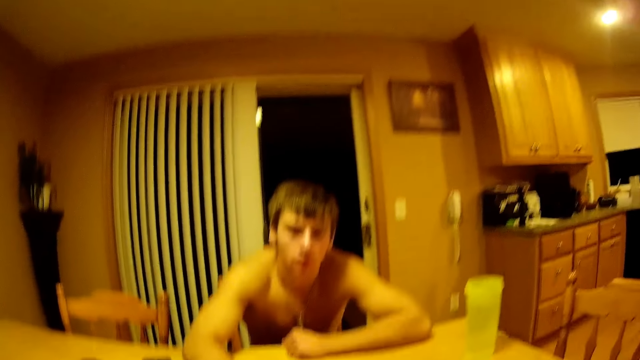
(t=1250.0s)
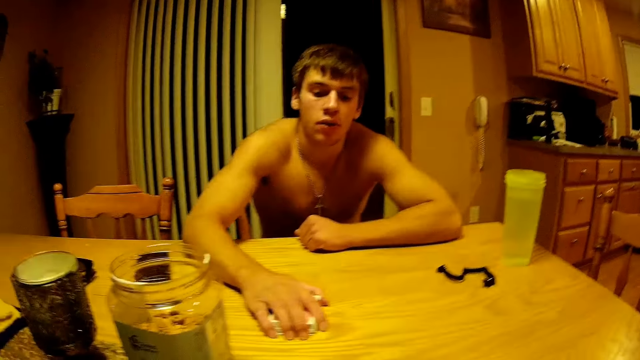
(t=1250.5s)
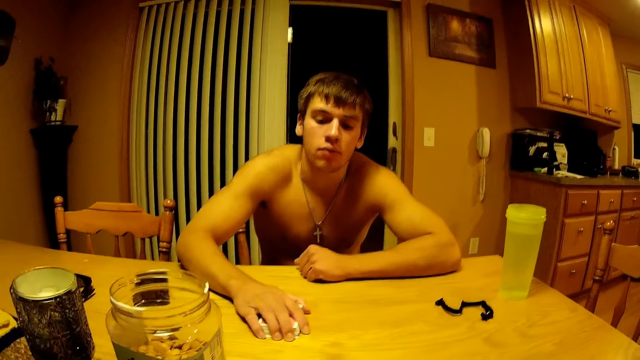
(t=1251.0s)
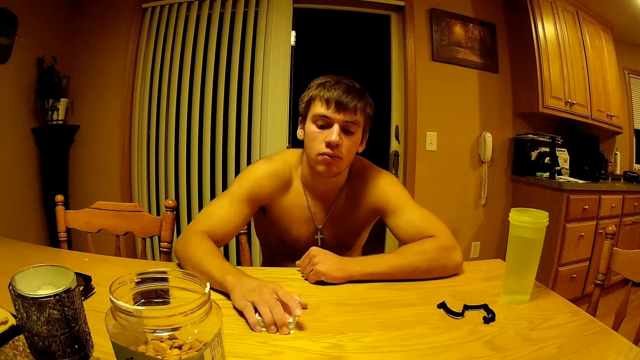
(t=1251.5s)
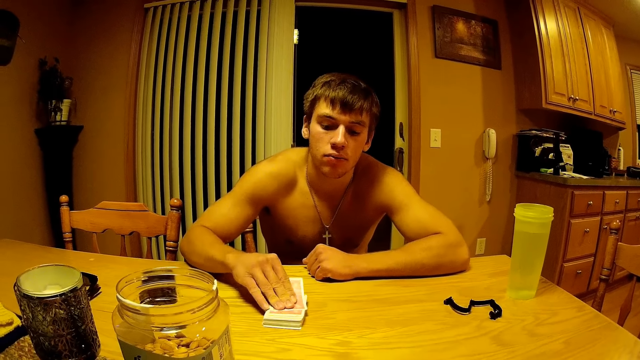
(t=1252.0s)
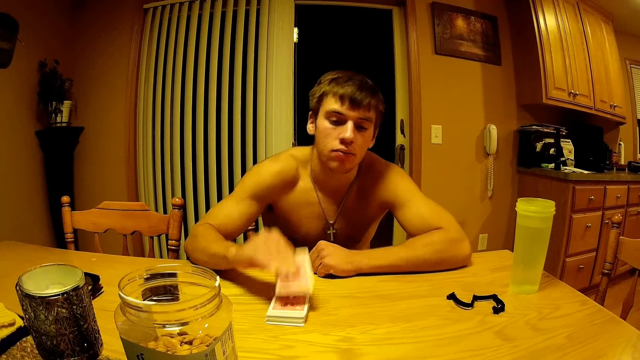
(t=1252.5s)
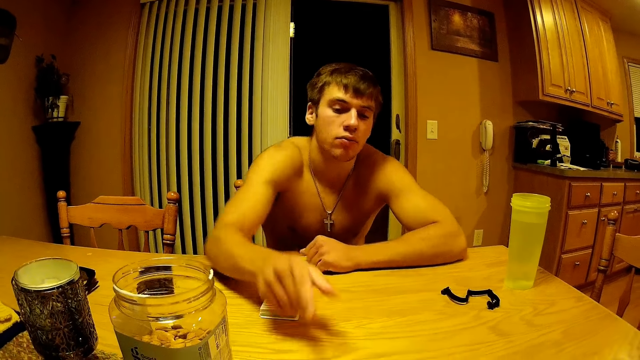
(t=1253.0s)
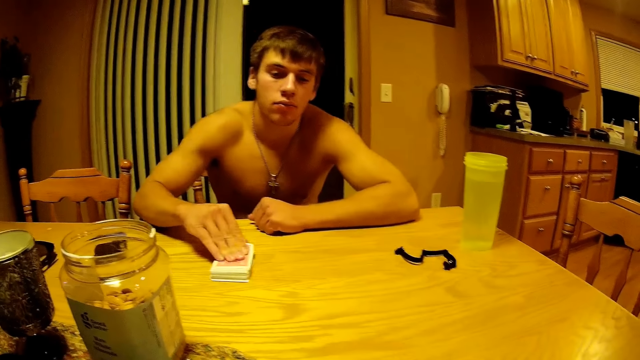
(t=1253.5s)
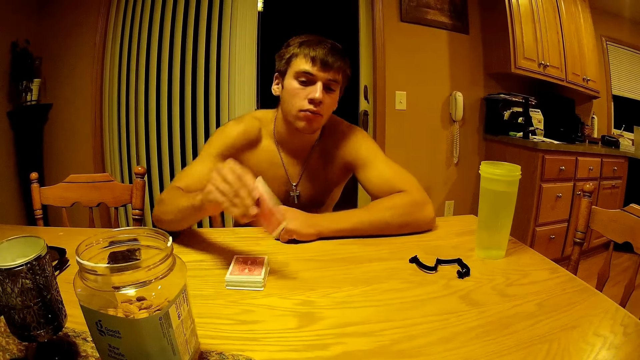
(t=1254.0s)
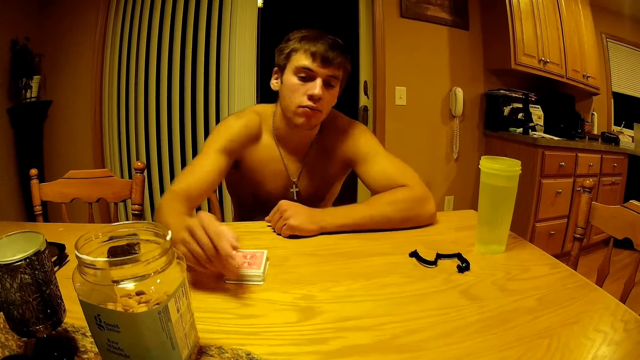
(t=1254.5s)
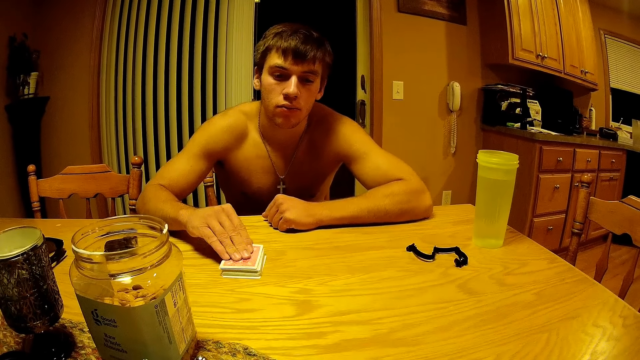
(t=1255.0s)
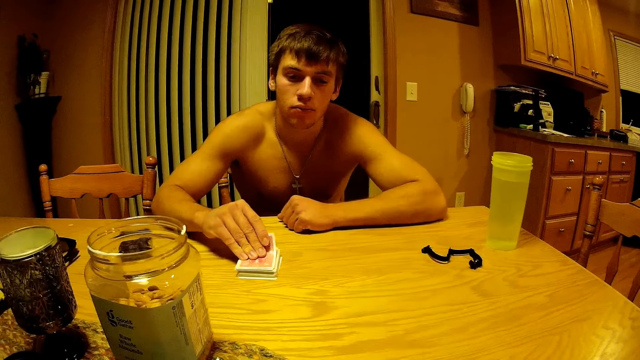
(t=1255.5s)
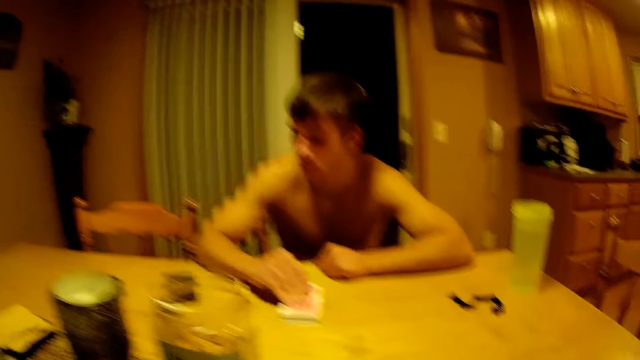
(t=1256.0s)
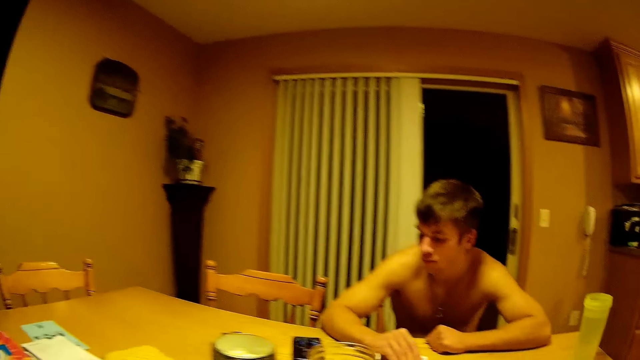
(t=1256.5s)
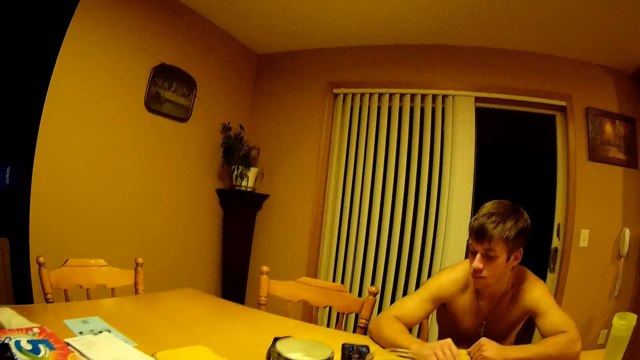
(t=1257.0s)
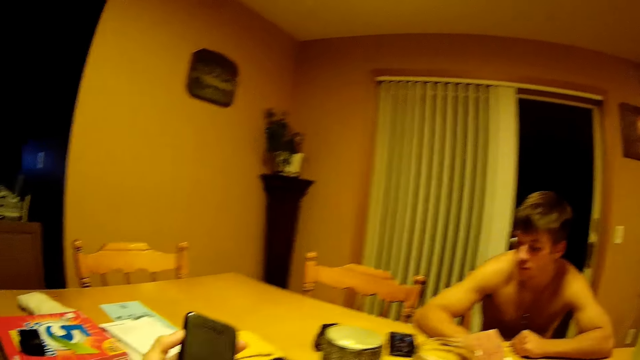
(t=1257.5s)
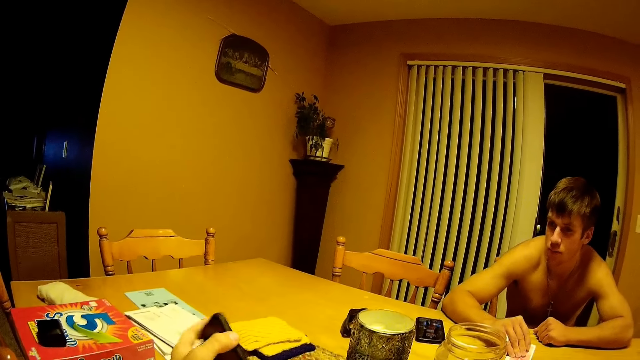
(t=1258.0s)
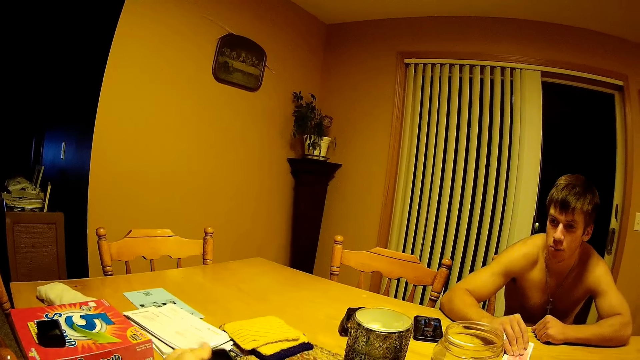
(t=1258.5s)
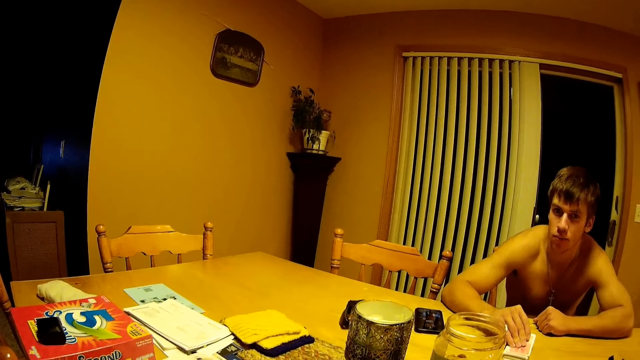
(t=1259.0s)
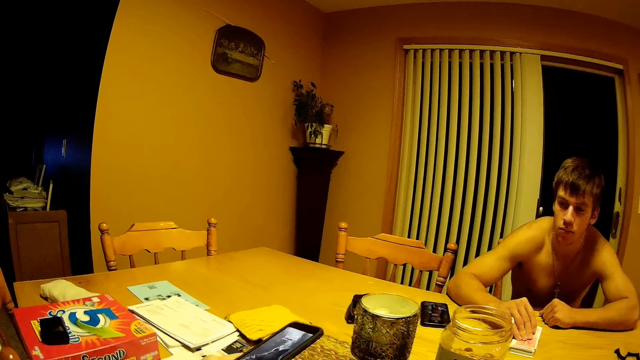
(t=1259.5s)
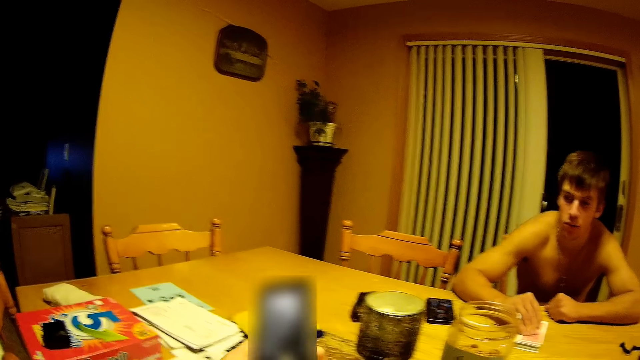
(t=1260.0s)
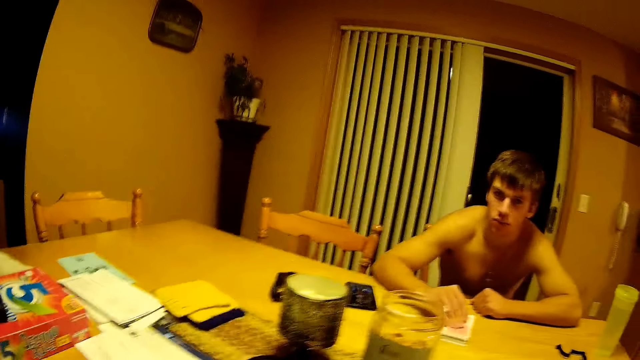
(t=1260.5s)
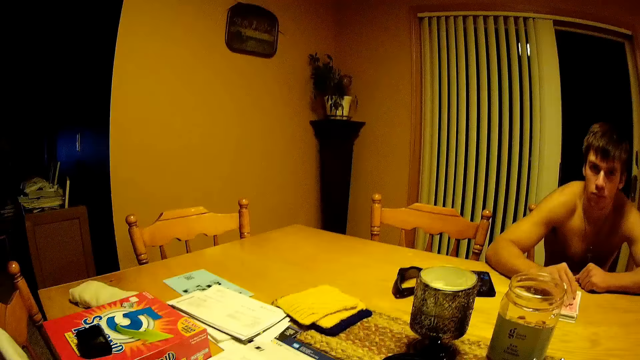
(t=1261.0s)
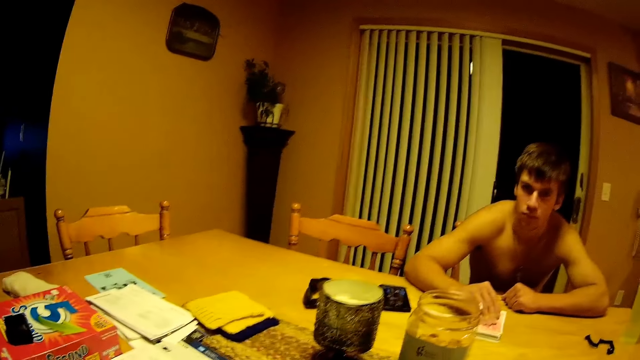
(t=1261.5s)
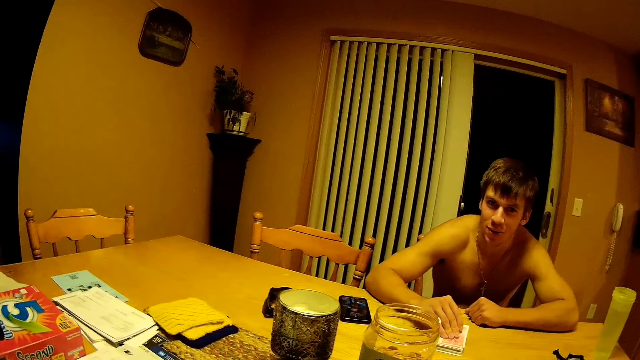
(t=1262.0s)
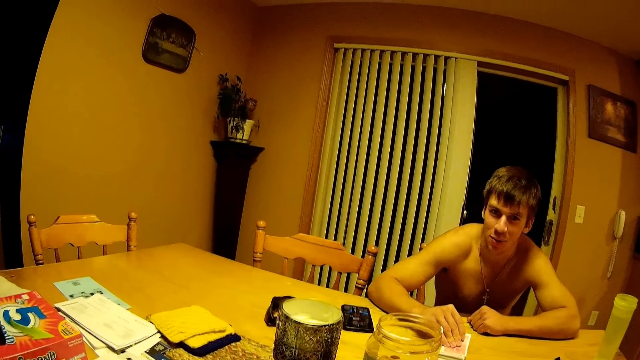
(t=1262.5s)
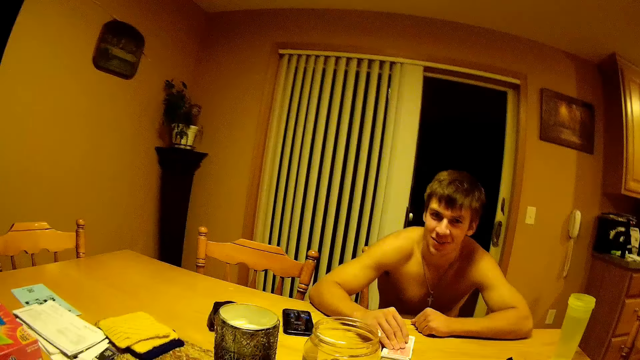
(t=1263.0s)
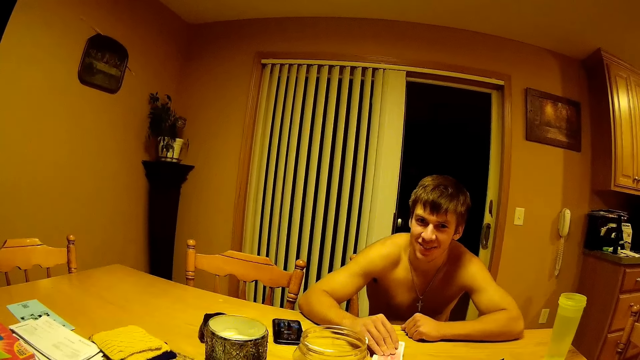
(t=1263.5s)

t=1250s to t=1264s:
A person pulls the cards towards him. The person picks a card. The person throws the card on the table. The person picks a card. The person throws the card on the table. The person holds a card. The camera wearer looks at his phone. He drops his phone with his left hand on the table. He picks up the phone. He calls with his phone.

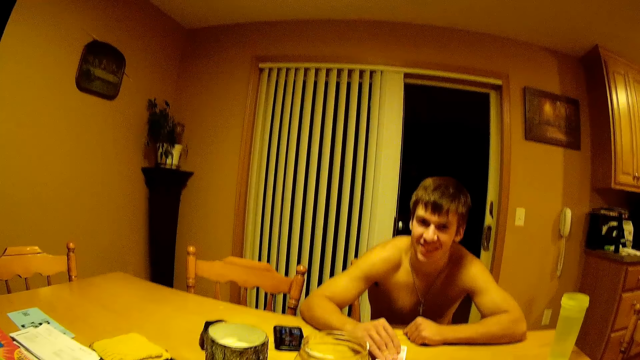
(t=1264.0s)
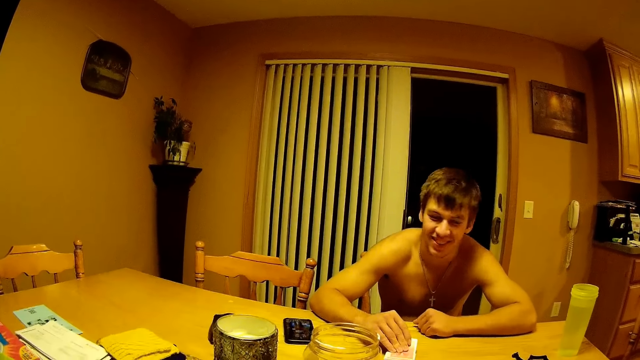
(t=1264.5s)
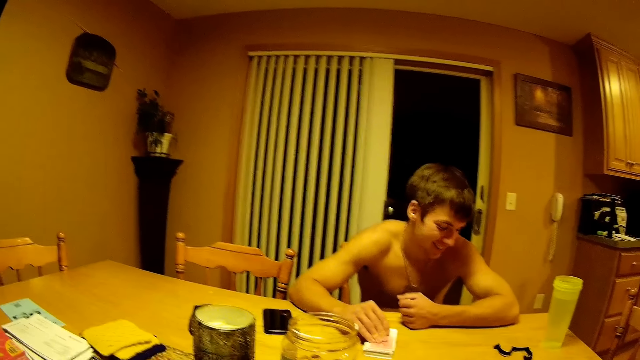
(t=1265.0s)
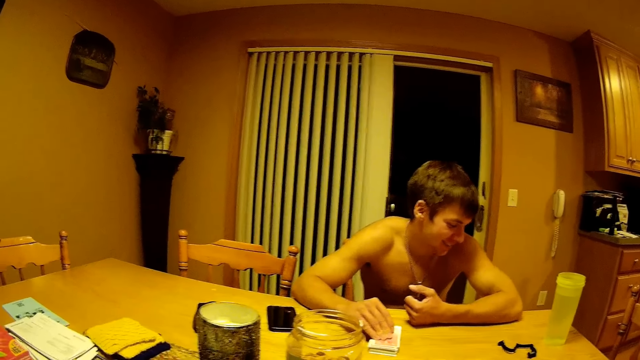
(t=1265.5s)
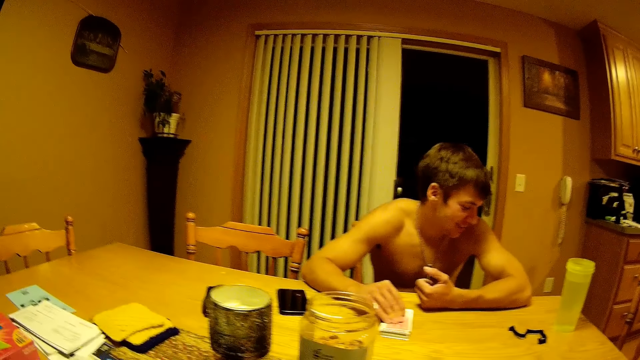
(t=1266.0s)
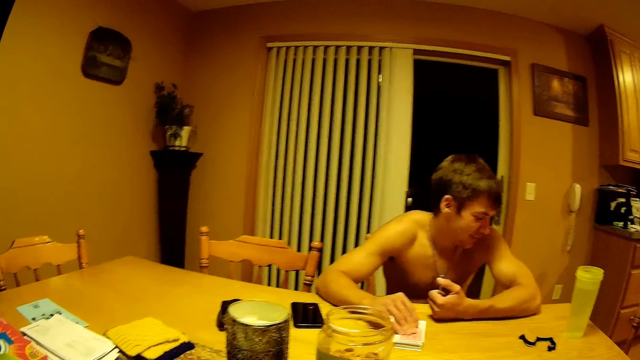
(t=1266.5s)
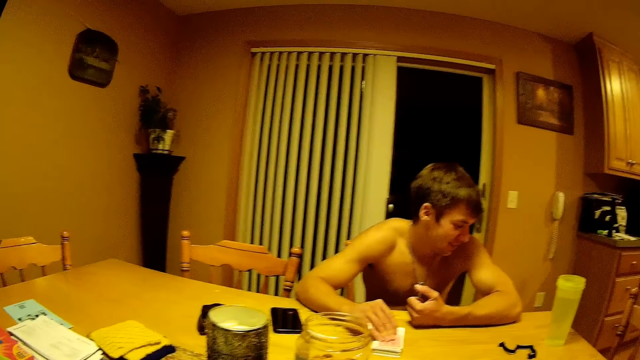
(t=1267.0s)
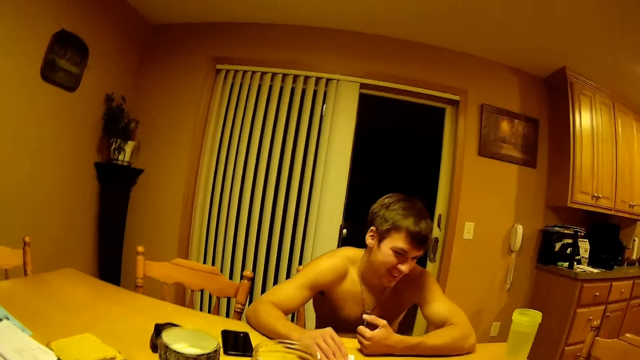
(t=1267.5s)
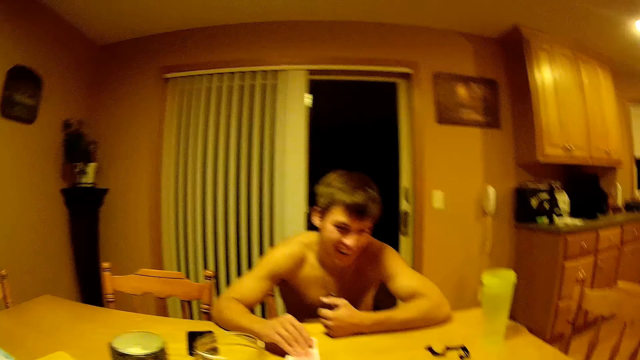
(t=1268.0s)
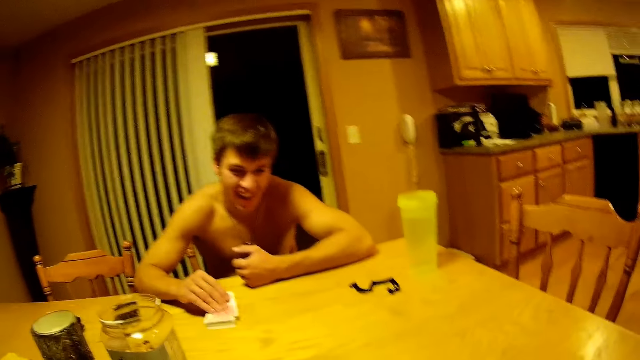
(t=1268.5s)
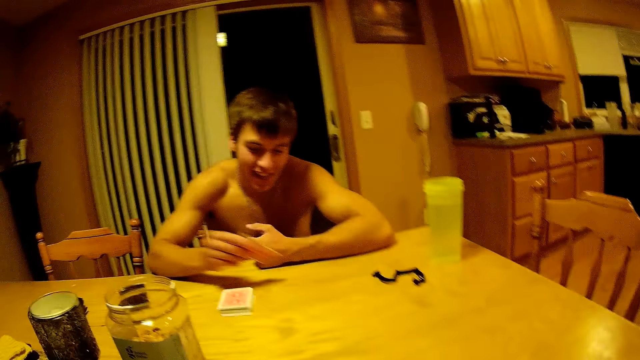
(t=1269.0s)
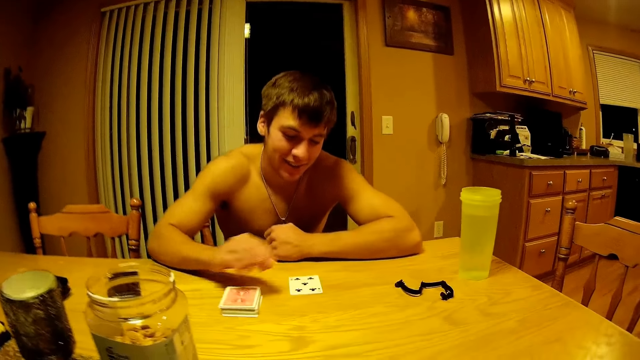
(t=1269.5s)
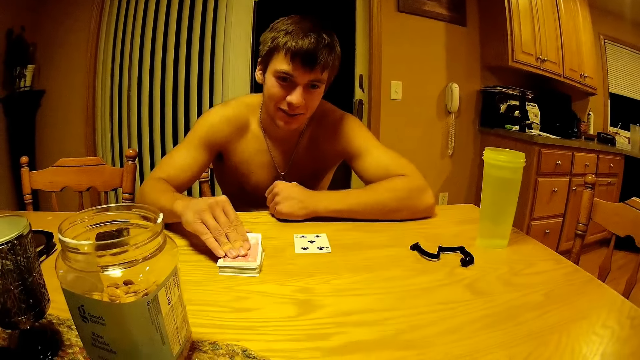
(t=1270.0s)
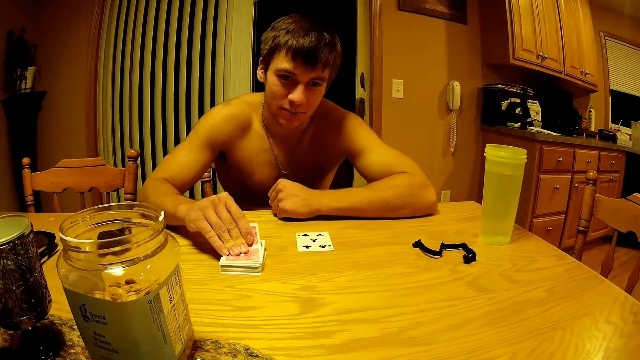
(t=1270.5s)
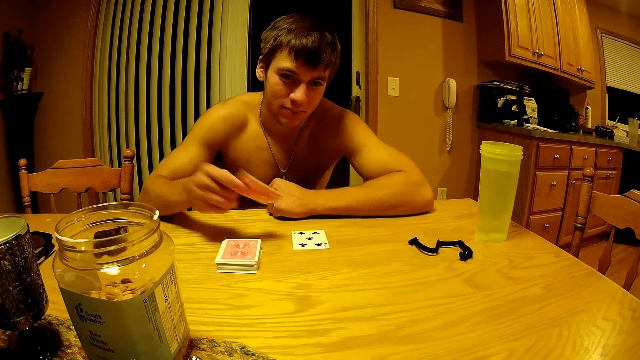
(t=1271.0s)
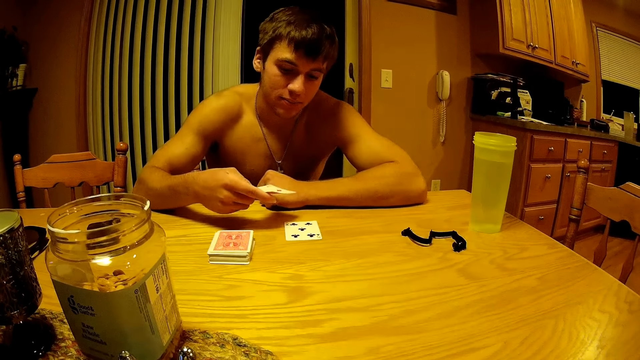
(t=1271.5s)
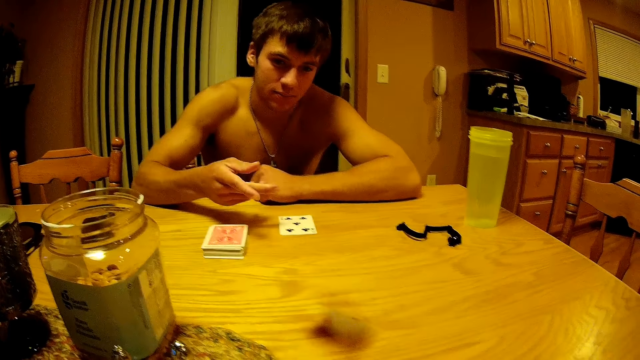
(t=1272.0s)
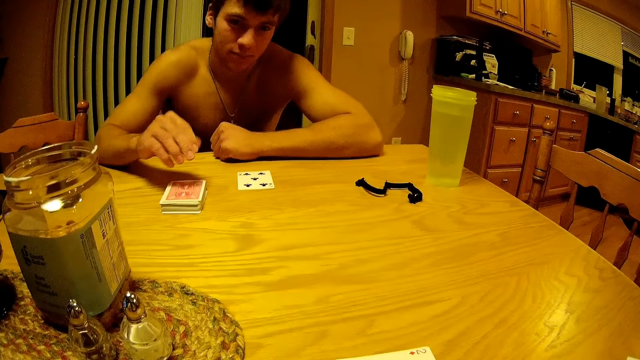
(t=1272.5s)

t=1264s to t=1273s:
A person stretches his wrist. The camera wearer drops his phone on the table. The person places the card on the table. The person picks a card. The person throws the card on the table.
